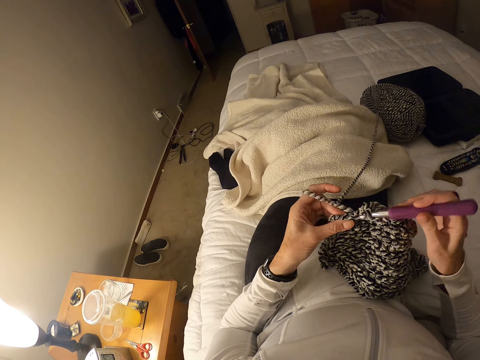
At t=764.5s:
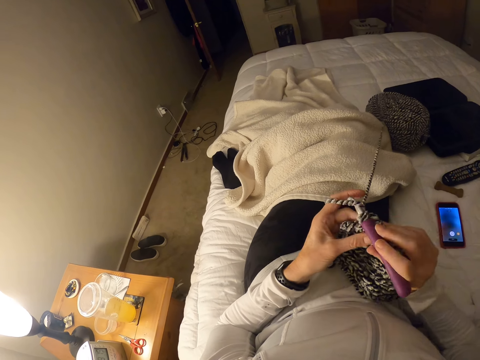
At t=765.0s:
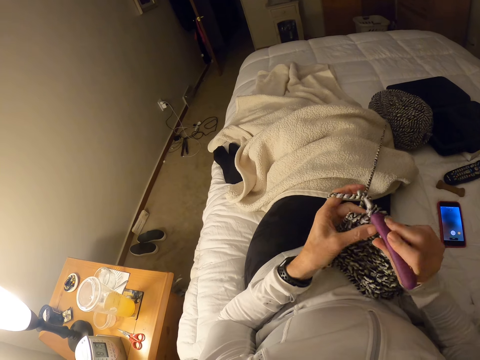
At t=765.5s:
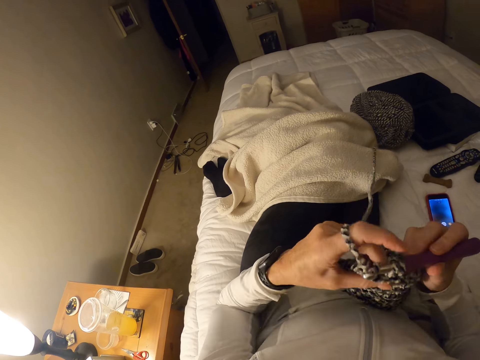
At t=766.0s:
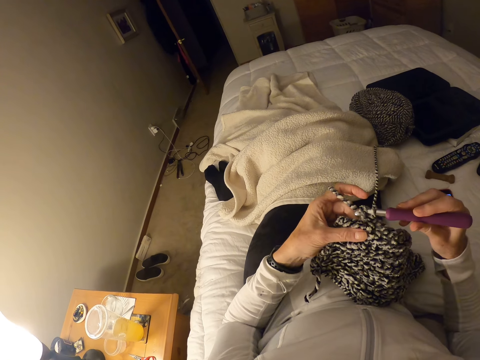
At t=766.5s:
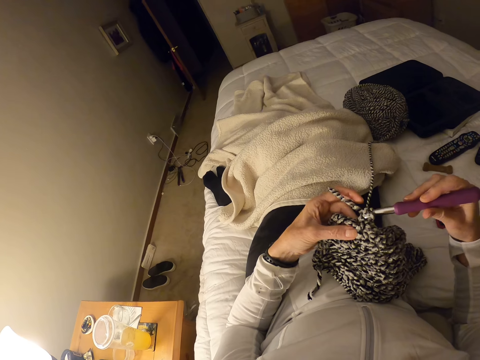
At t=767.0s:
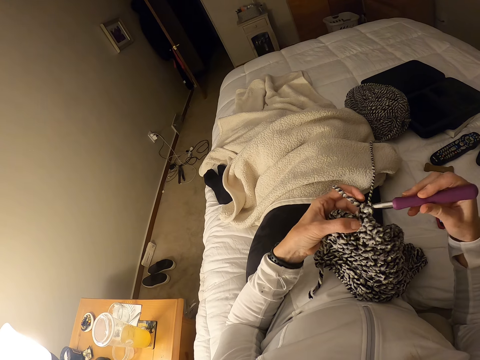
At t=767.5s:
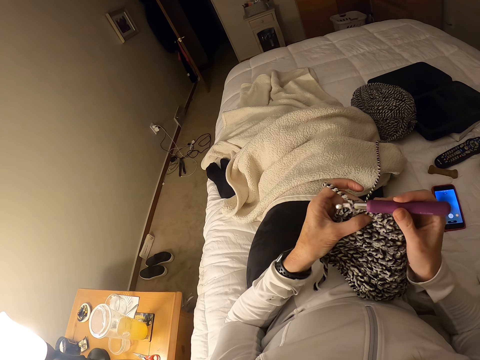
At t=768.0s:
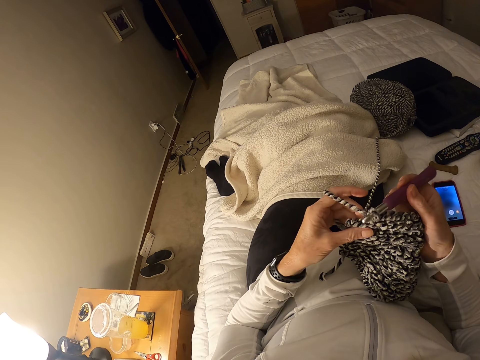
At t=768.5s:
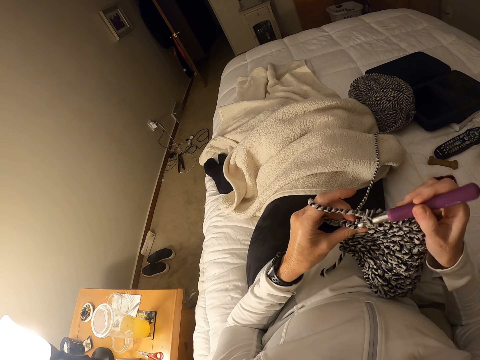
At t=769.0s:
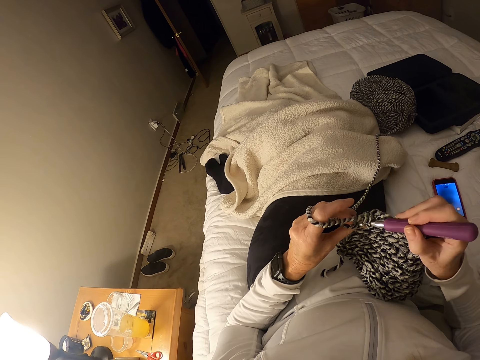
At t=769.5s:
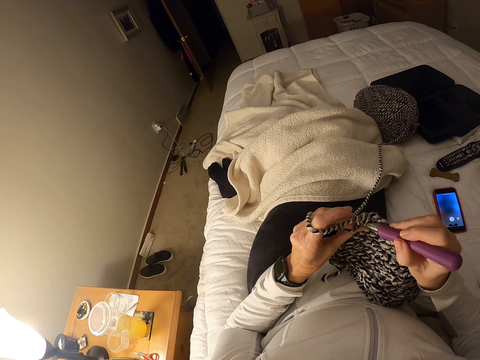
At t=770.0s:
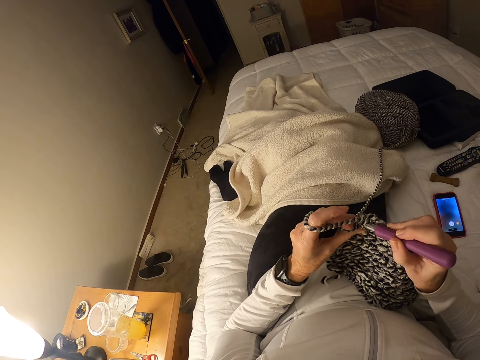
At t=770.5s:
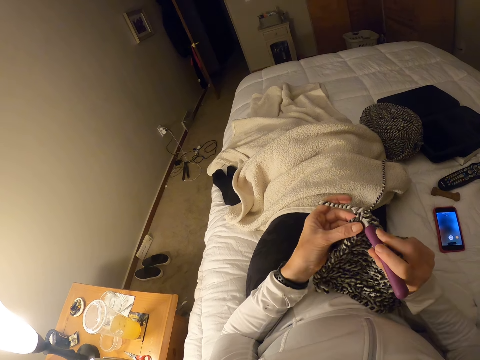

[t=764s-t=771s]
The camera wearer pulls the thread.

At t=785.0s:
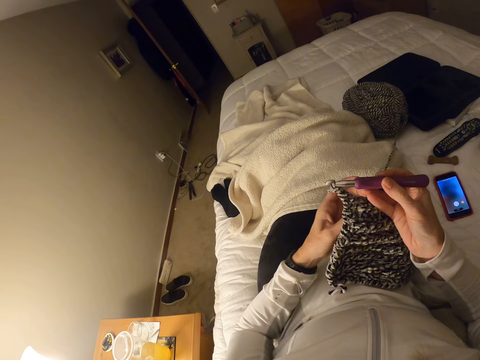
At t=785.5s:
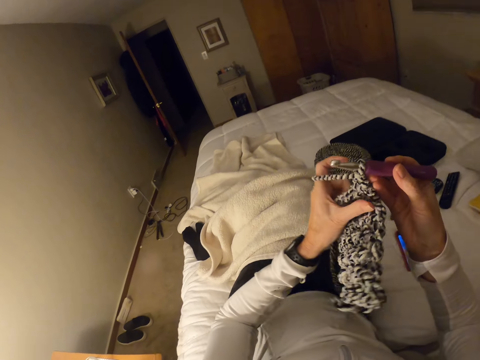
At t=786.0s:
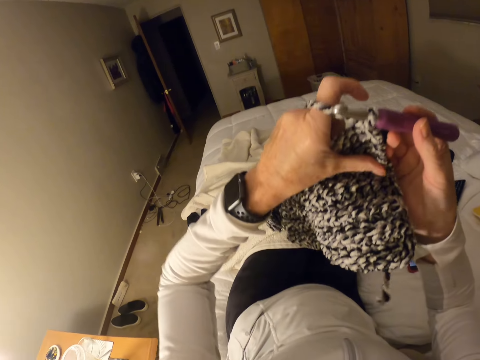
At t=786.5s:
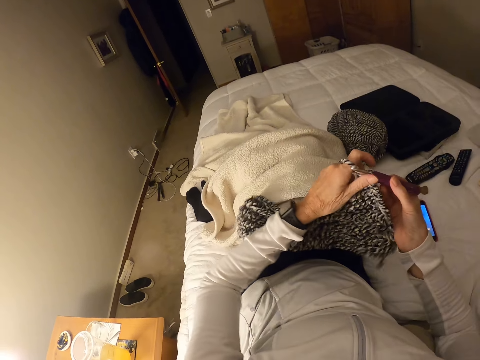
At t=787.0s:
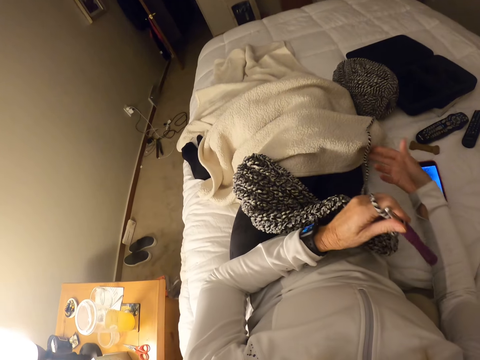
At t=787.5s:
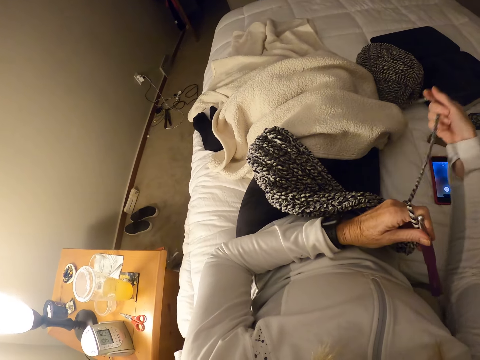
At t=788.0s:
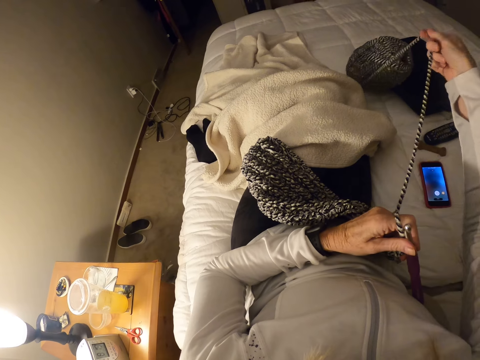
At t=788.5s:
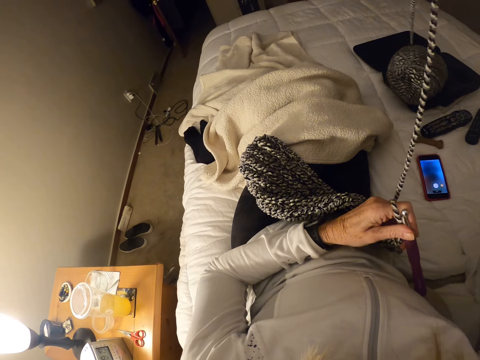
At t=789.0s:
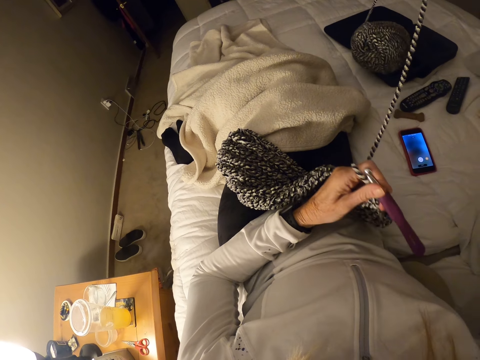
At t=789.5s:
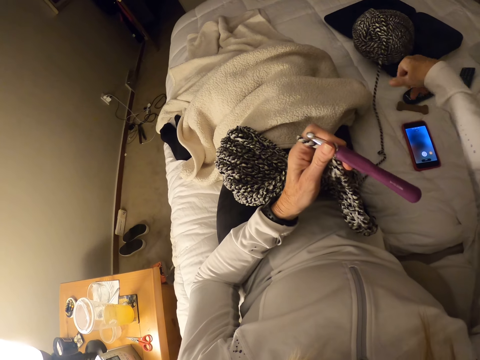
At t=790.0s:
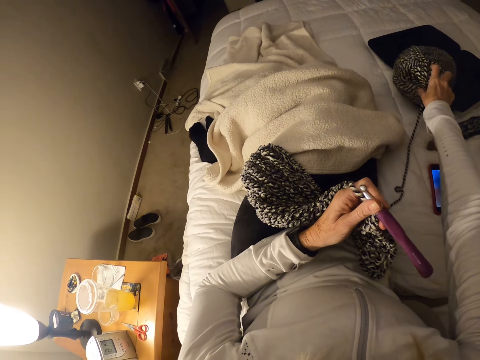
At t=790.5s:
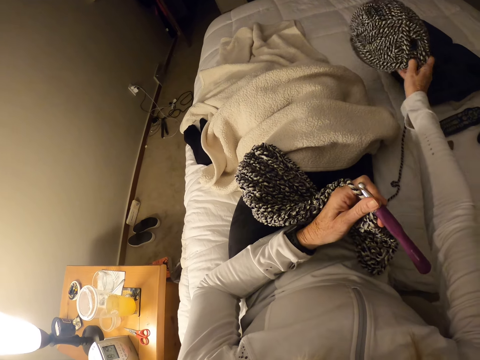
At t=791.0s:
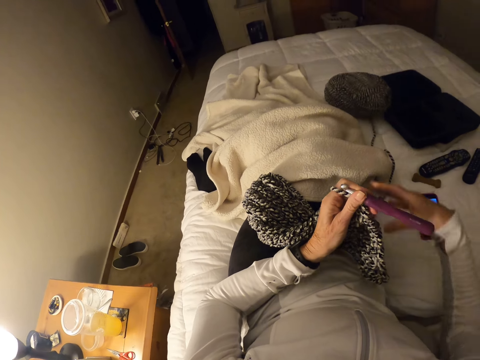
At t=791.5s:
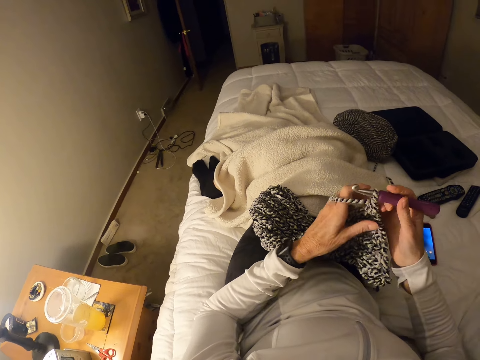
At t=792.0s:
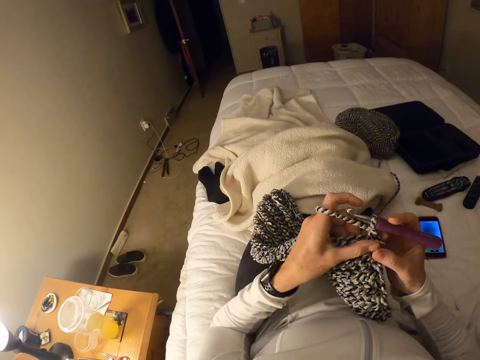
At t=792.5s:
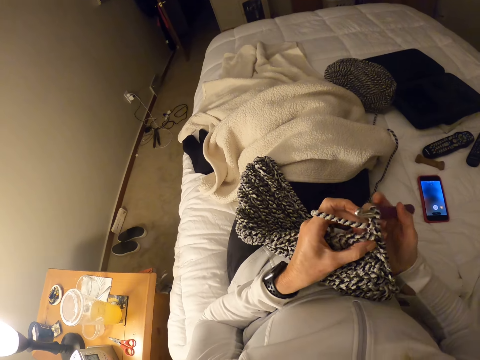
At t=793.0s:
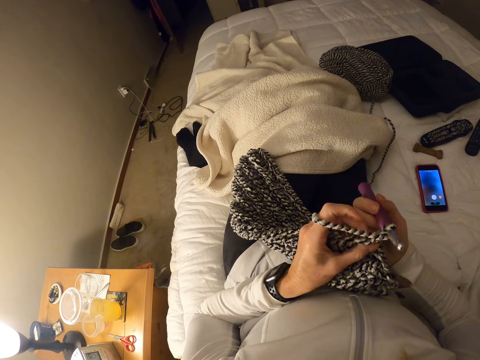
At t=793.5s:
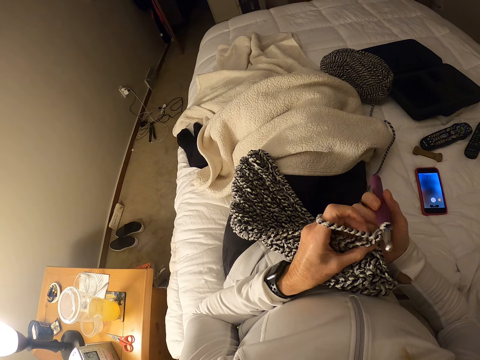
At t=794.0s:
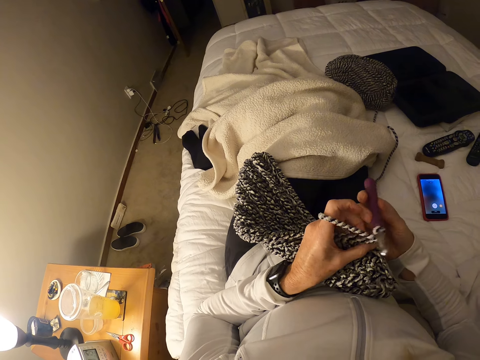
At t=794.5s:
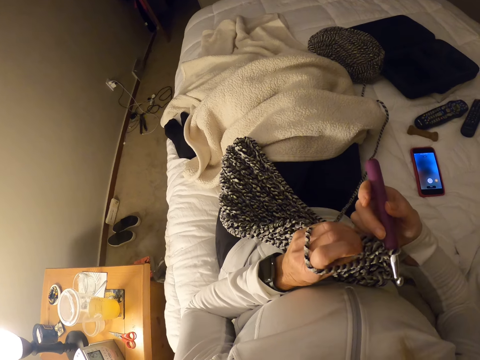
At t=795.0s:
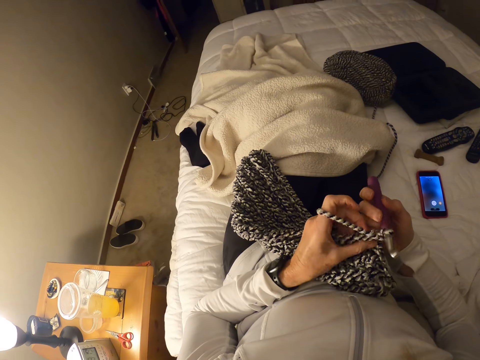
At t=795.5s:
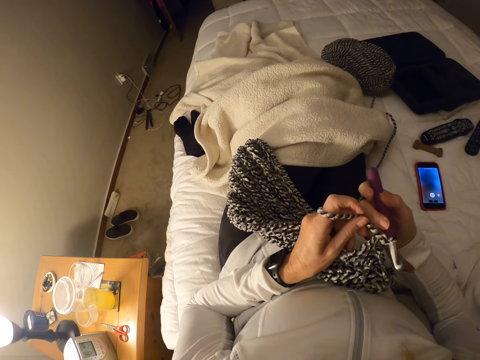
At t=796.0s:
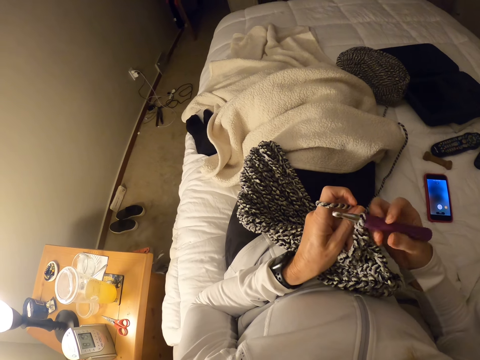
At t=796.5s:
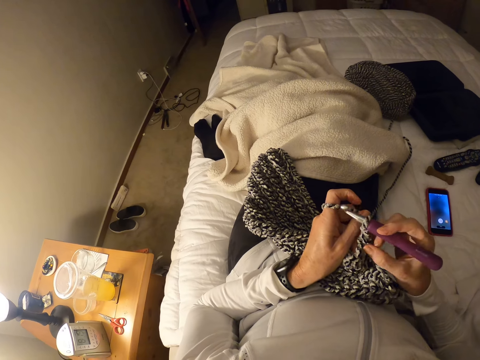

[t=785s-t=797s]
The camera wearer turns around the knitted thread. They pull the thread. They push the thread further.

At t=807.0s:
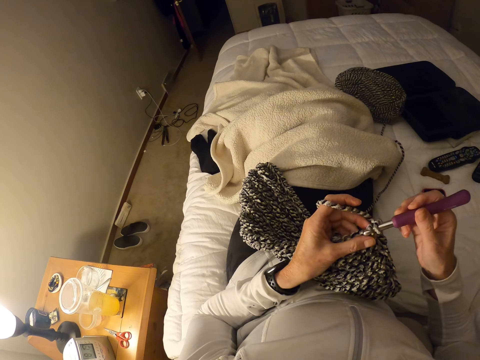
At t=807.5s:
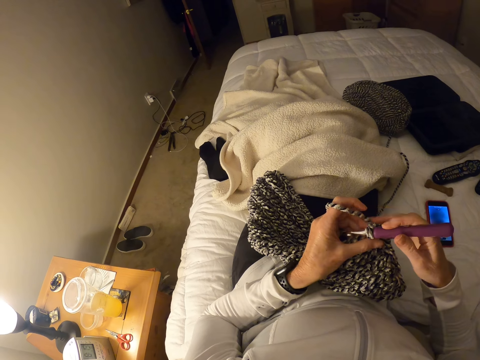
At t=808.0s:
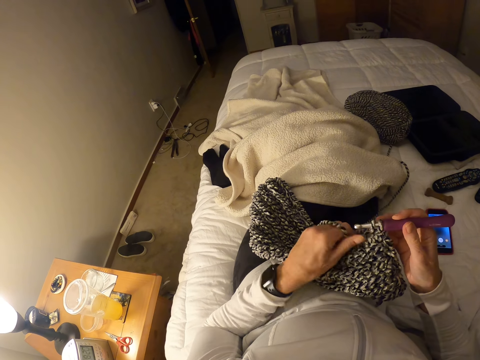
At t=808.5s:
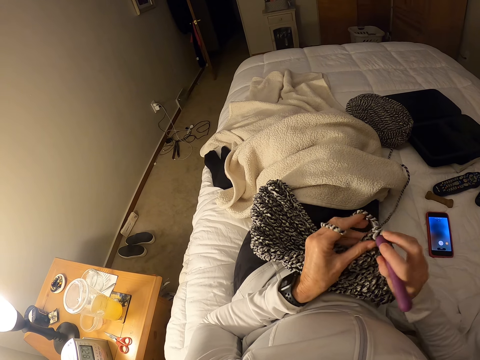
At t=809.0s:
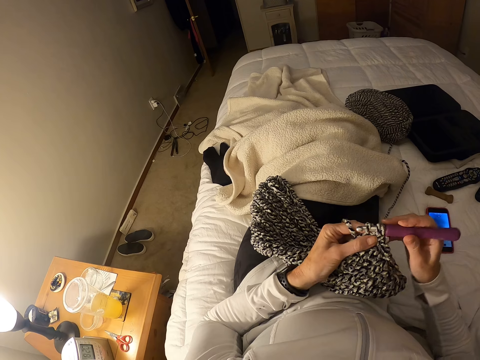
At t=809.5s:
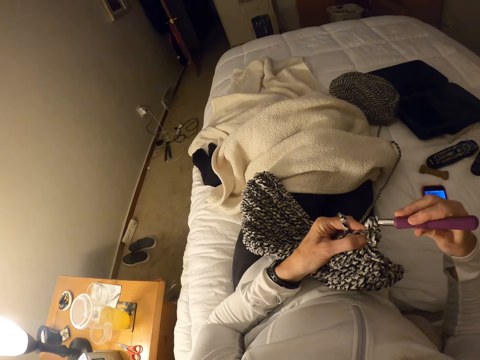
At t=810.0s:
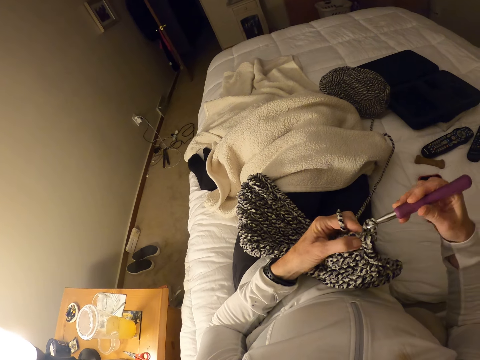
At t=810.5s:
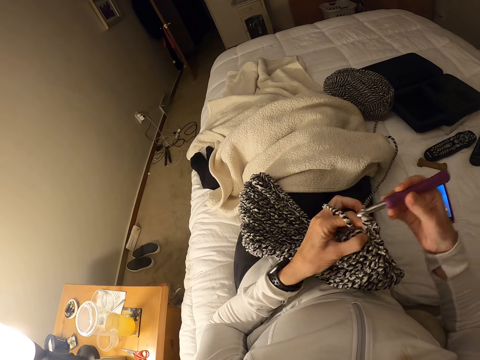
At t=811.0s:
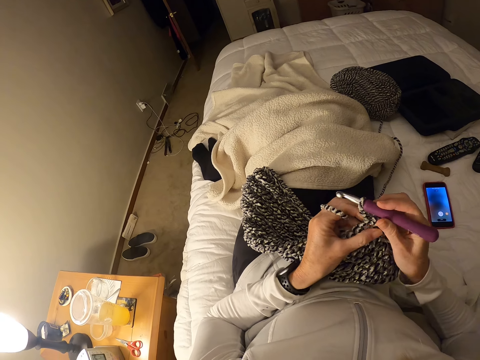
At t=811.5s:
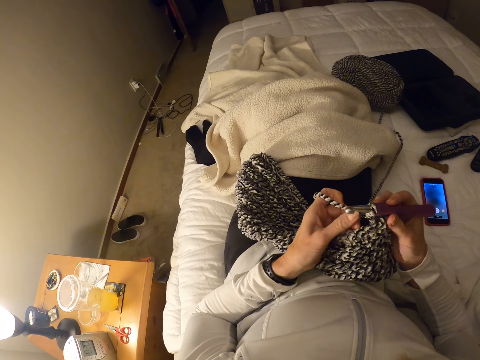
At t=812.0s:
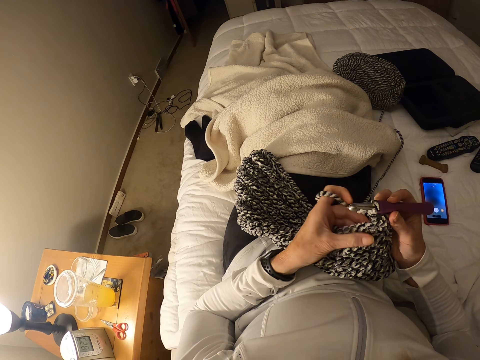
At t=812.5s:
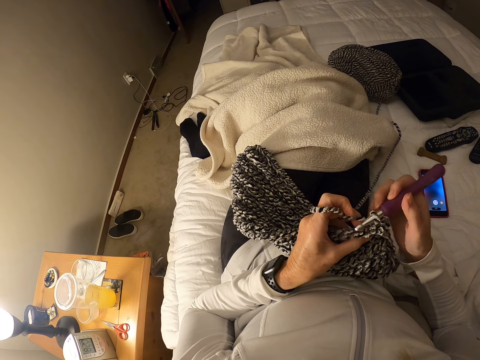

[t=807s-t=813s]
The camera wearer knits with a thread.
